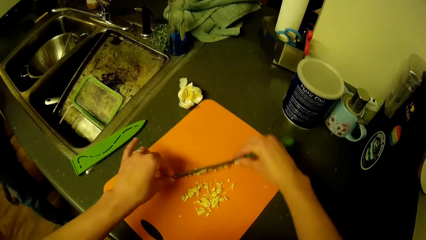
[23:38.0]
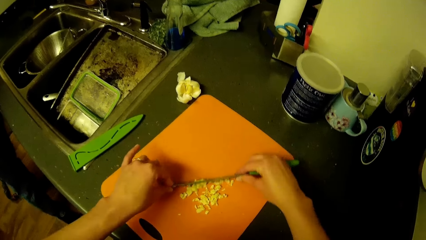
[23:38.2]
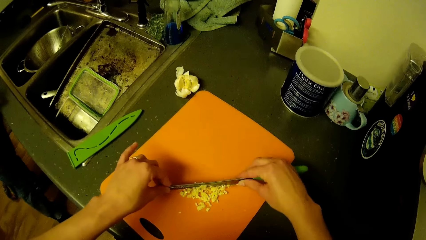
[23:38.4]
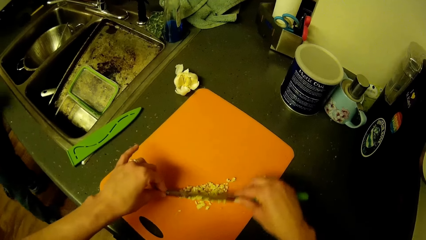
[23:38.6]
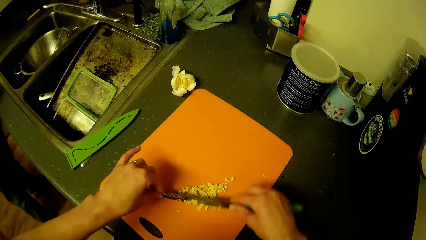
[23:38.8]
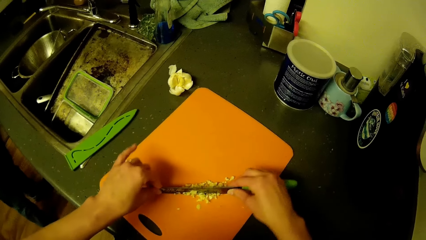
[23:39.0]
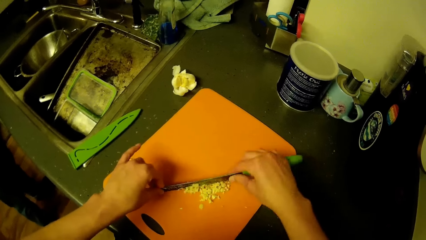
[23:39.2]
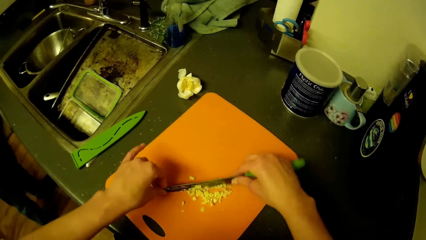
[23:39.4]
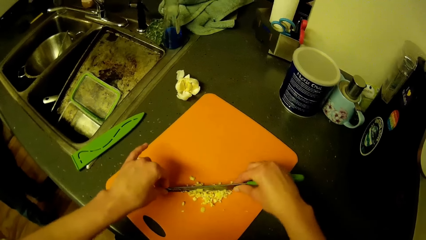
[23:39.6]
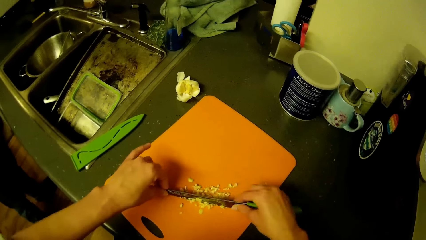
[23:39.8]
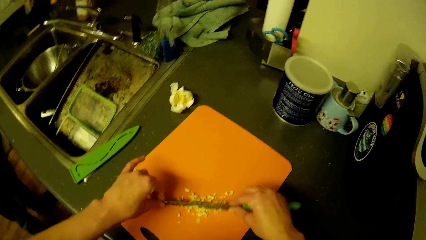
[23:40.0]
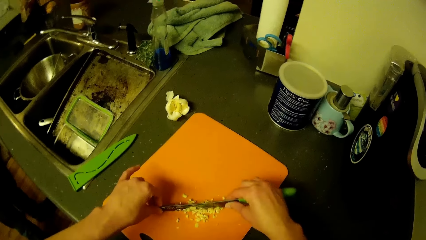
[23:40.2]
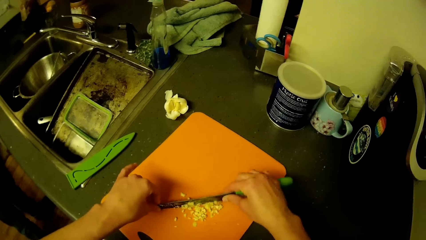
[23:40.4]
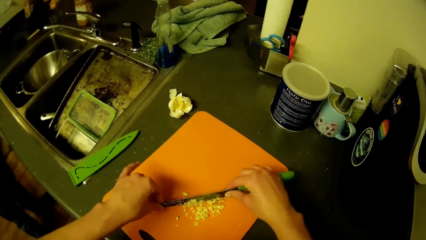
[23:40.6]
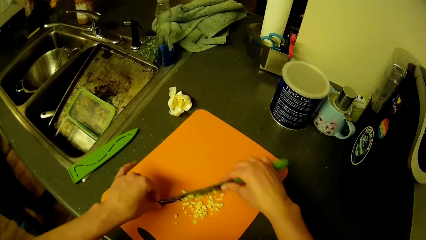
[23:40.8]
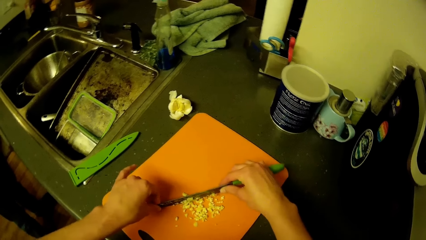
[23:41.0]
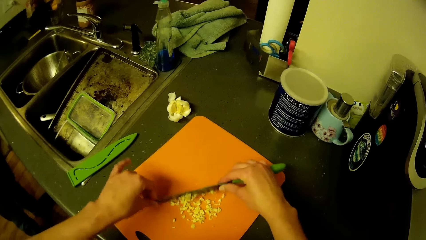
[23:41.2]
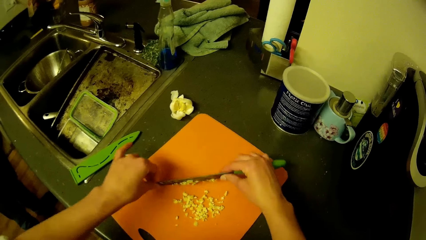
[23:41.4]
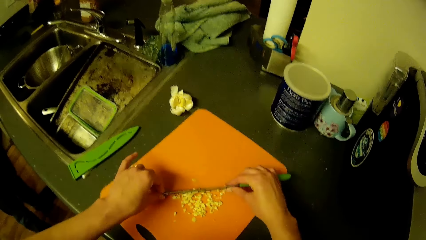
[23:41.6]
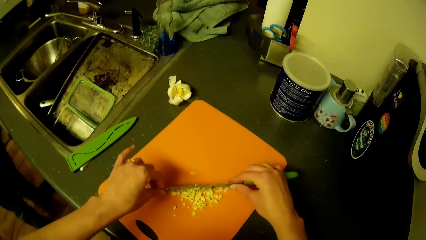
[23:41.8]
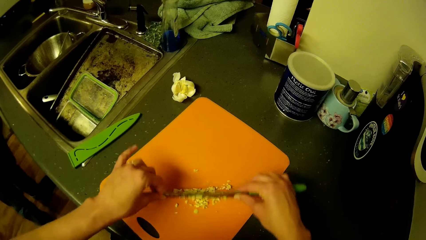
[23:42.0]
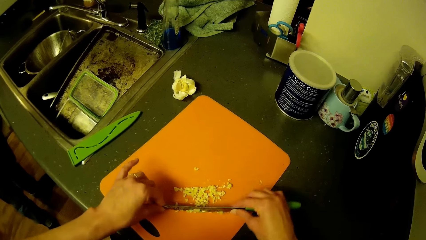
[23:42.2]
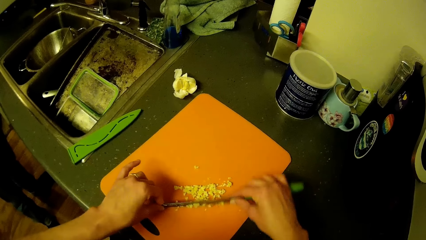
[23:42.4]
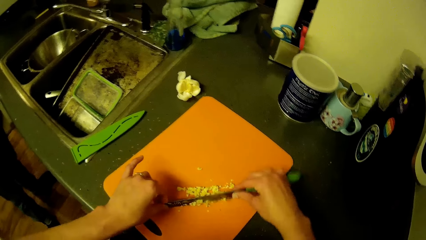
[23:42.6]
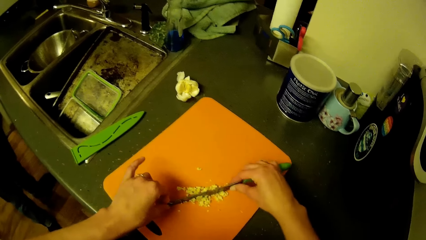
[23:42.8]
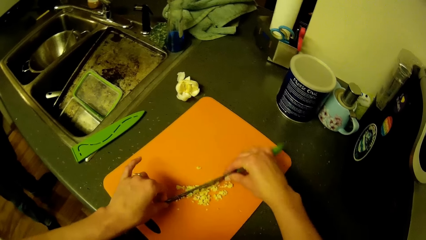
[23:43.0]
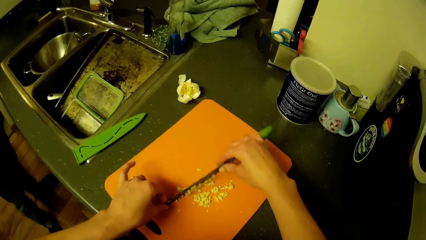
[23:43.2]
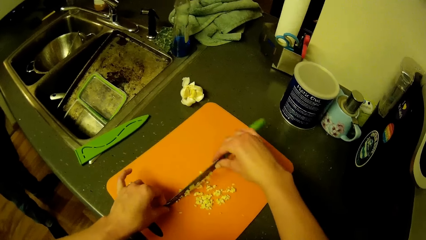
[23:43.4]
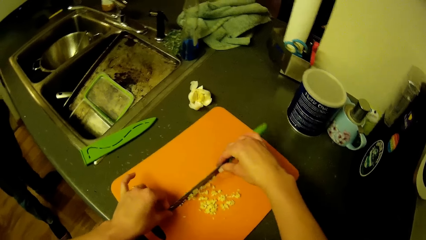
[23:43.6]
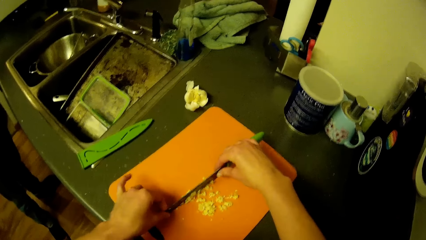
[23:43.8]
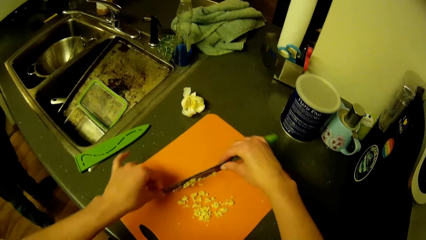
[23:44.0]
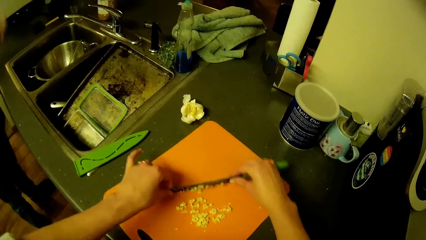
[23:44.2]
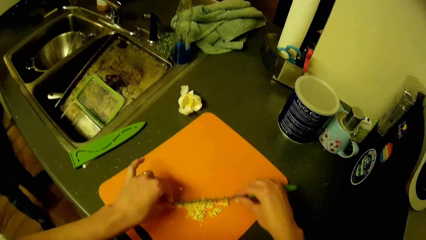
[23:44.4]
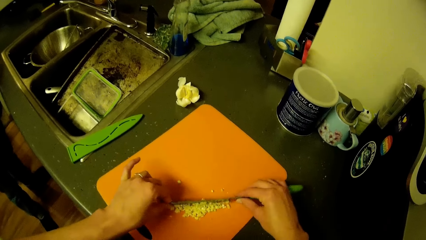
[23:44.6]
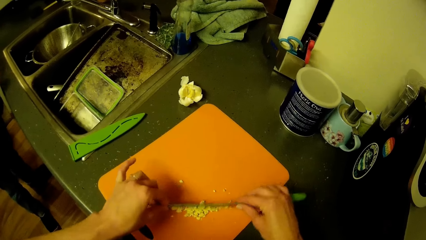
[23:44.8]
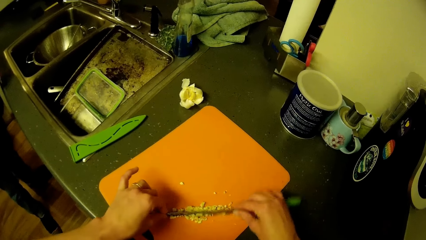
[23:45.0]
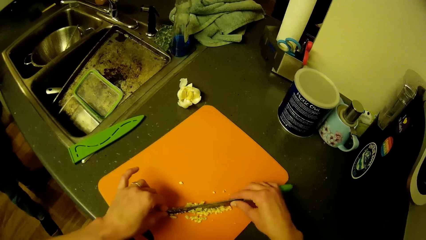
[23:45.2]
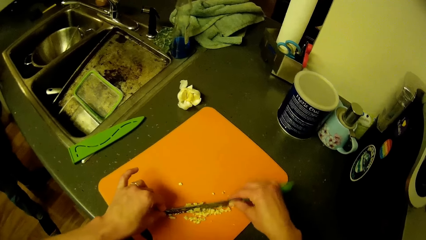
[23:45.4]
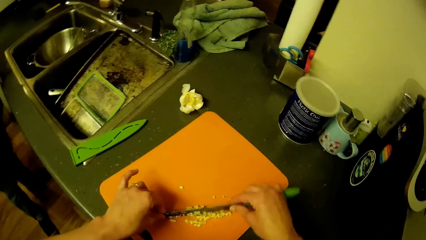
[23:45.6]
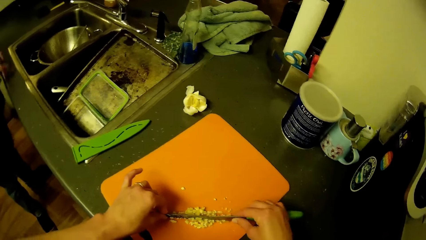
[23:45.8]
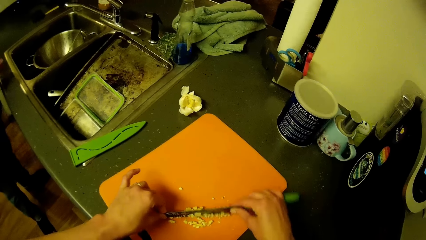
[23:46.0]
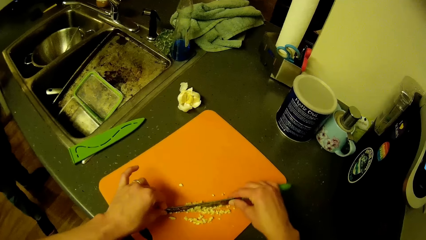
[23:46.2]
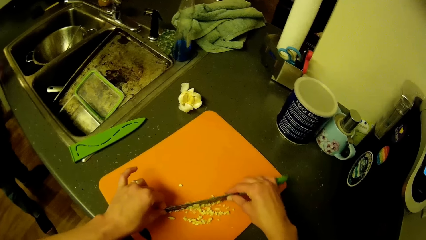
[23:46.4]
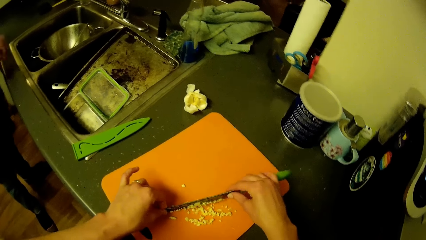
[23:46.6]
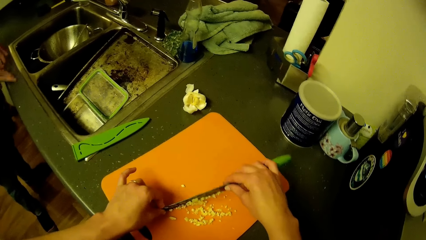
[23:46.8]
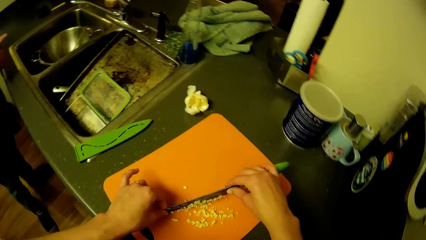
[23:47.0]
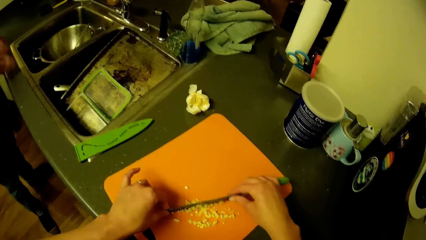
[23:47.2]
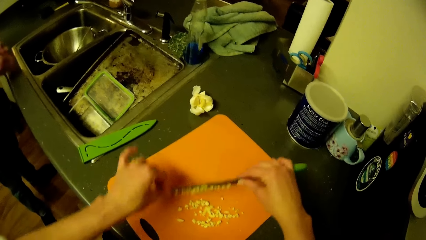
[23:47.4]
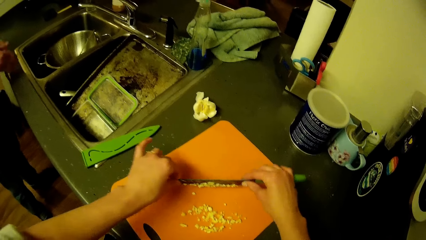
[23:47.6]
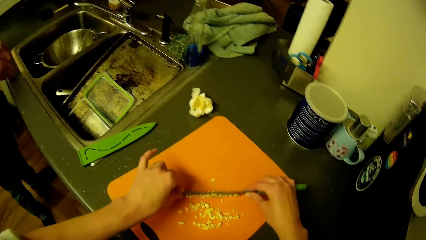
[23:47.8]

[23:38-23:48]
The camera wearer moves the garlic on the chopping board with the knife. They chop the garlic on the chopping board with the knife. They move the garlic on the chopping board with the knife. They chop the garlic on the chopping board with the knife. They move the garlic on the chopping board with the knife. They chop the garlic on the chopping board with the knife.

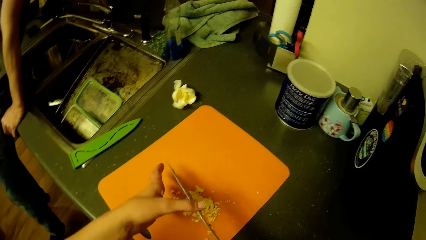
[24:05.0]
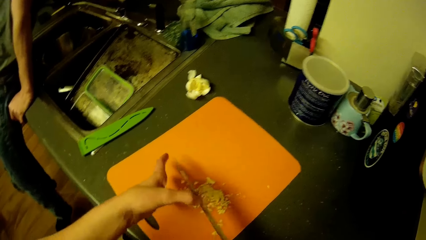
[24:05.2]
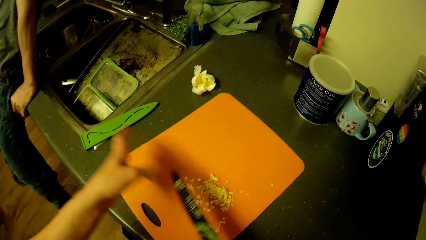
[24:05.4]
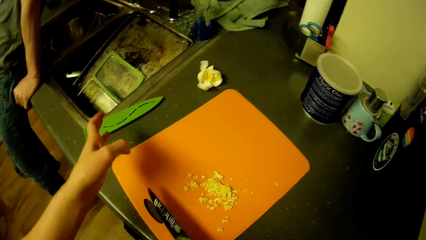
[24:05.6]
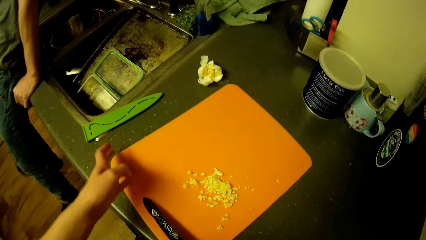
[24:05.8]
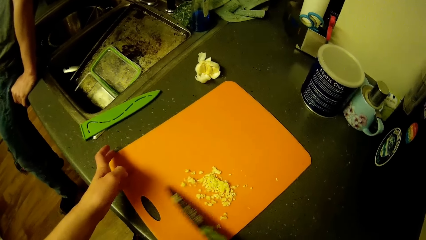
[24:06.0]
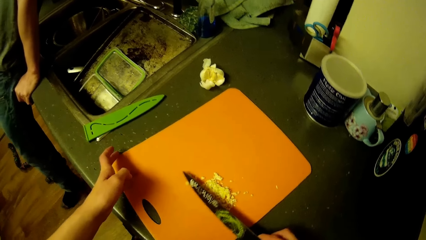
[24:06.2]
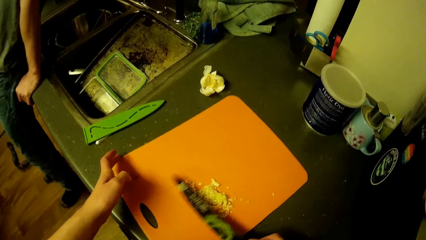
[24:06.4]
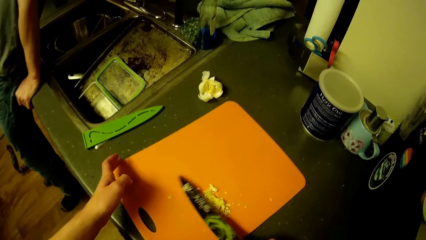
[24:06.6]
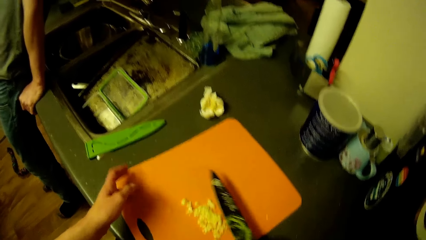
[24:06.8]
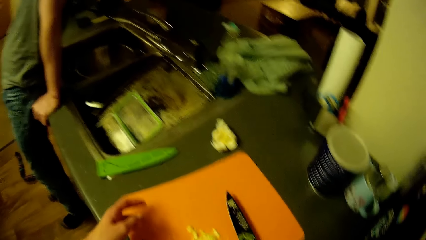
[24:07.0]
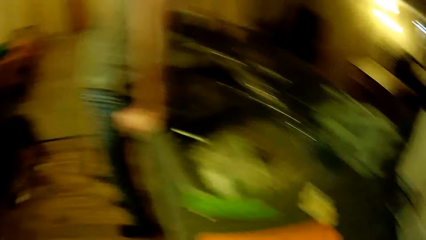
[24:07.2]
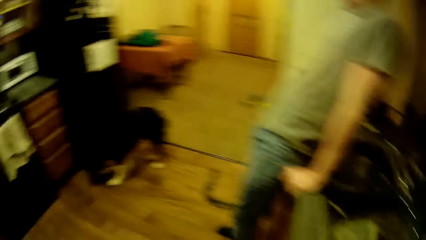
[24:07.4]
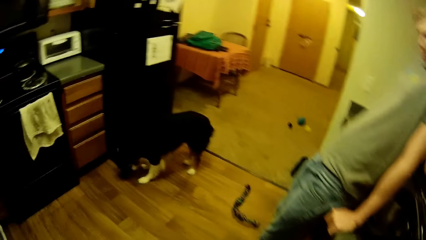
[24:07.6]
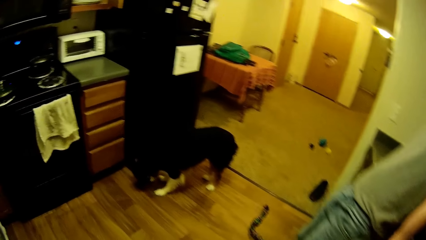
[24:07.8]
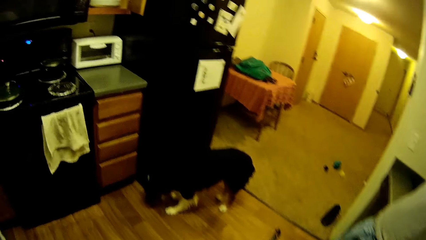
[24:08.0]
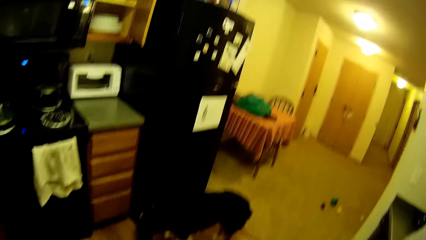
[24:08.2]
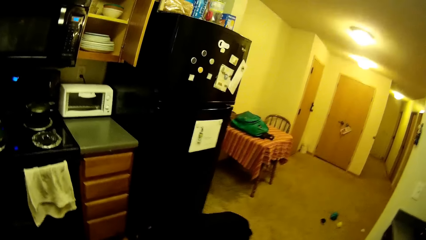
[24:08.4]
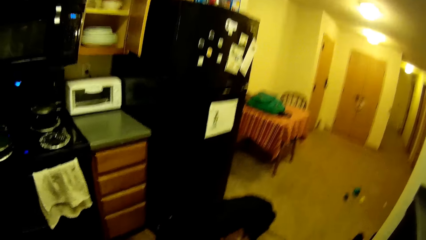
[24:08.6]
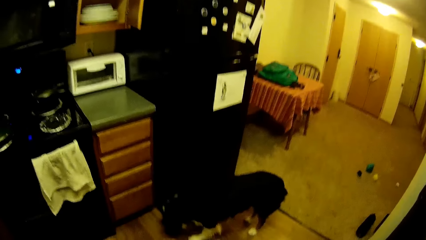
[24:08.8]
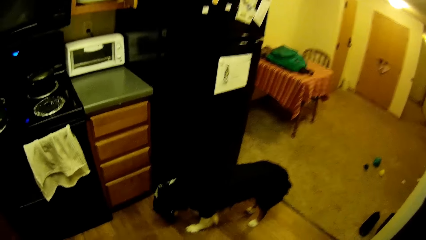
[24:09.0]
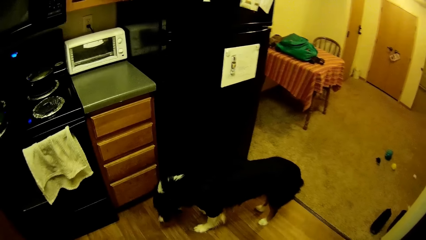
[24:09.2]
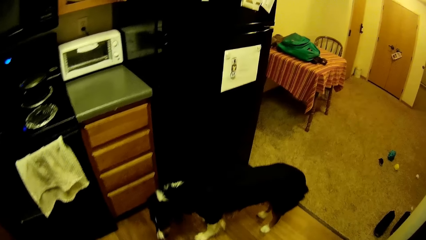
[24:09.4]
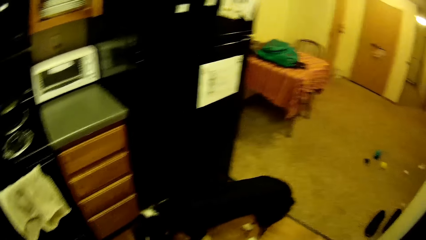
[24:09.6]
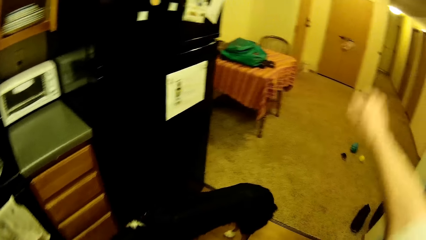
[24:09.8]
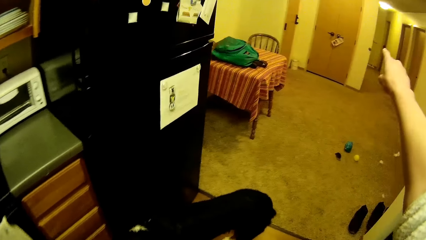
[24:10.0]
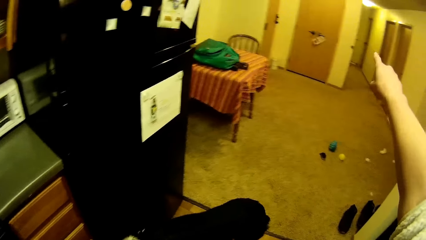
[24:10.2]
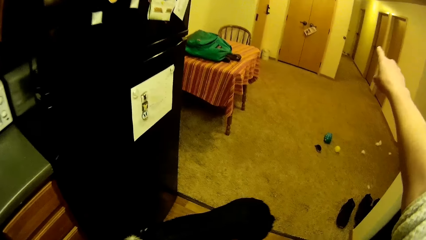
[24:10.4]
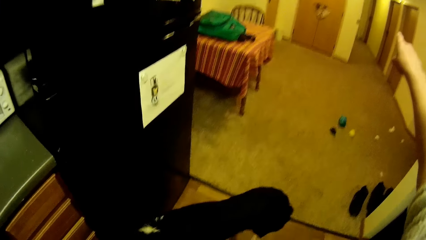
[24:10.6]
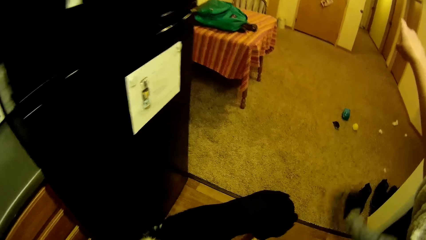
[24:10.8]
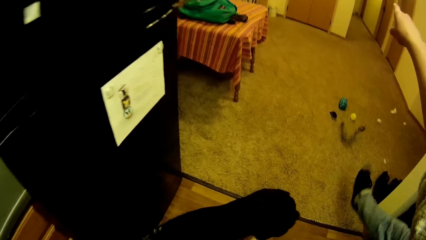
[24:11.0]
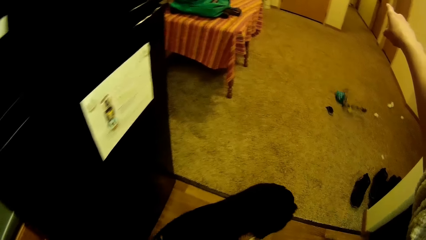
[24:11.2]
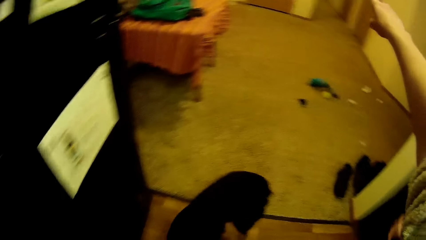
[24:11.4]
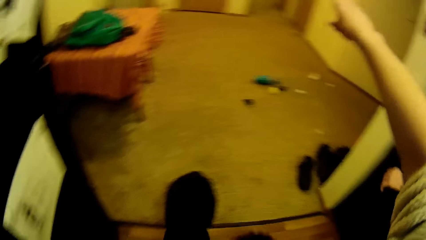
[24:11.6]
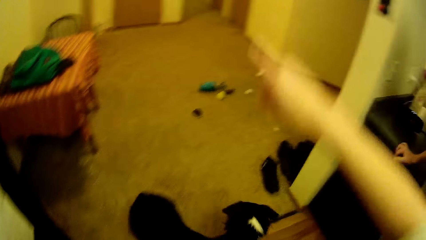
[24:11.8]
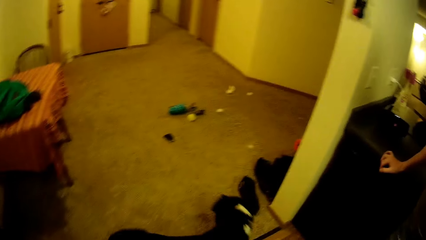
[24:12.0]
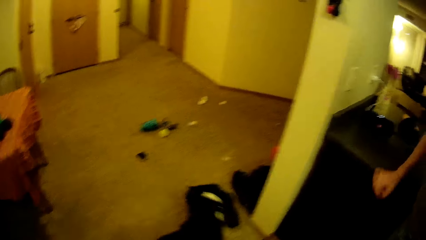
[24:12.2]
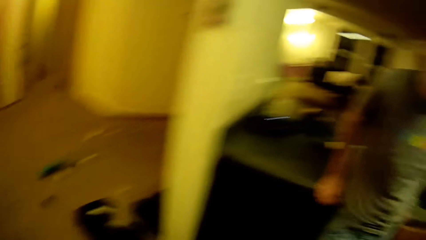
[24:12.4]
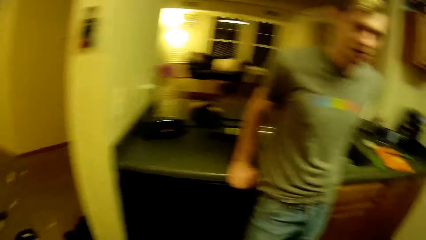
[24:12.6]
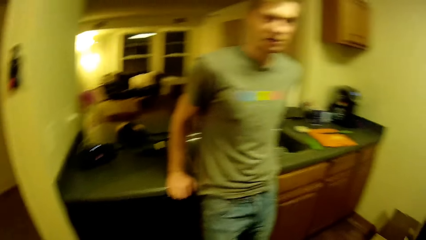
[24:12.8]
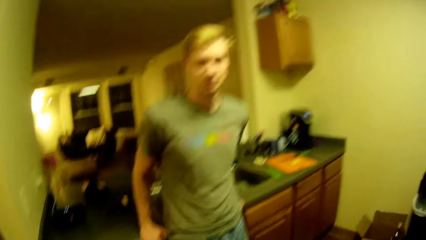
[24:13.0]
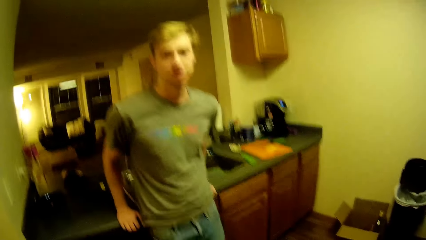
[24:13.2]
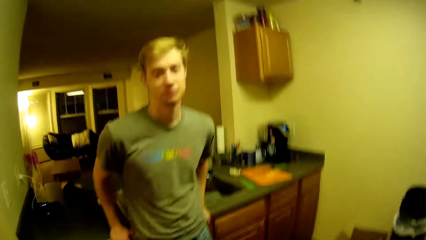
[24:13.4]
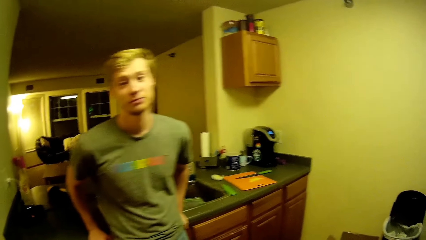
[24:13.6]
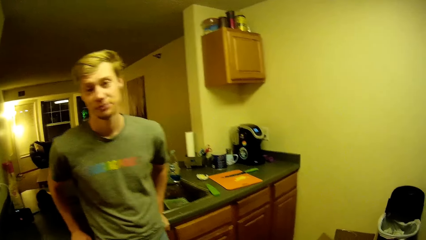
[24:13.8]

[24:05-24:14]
The camera wearer moves the garlic on the chopping board. She puts the knife on the chopping board. She sees a man and a dog. She walks away. She kicks a dog toy with her right leg. She does a hand gesture. The dog walks towards the dog toy. The camera wearer looks at the man.
